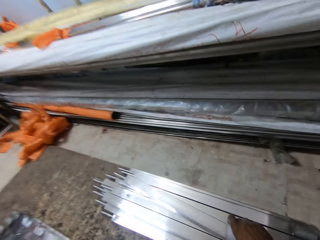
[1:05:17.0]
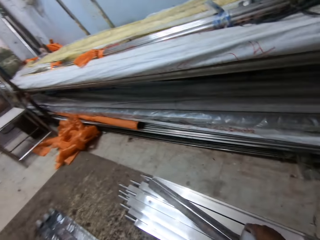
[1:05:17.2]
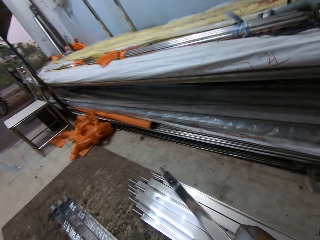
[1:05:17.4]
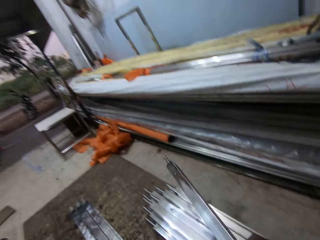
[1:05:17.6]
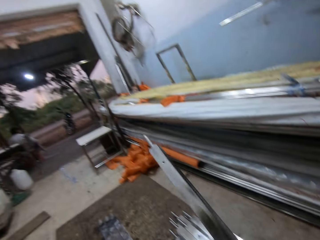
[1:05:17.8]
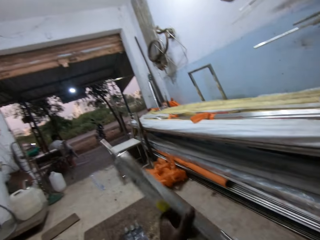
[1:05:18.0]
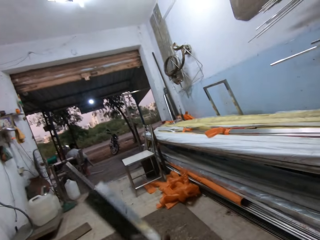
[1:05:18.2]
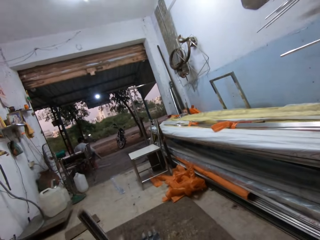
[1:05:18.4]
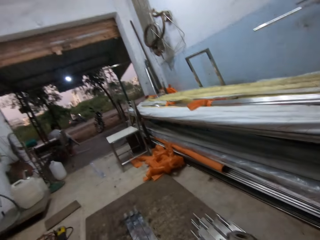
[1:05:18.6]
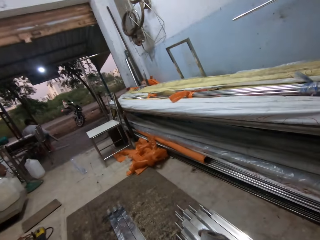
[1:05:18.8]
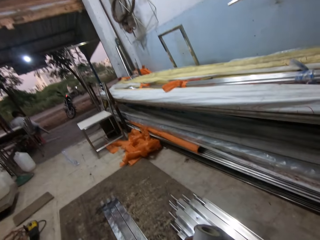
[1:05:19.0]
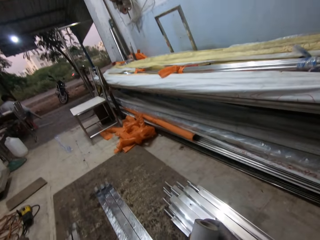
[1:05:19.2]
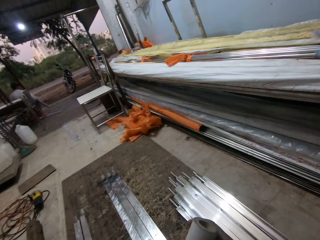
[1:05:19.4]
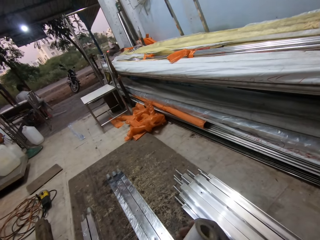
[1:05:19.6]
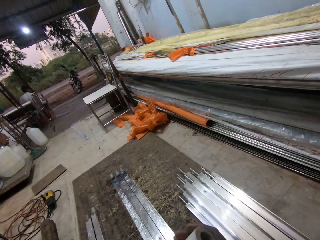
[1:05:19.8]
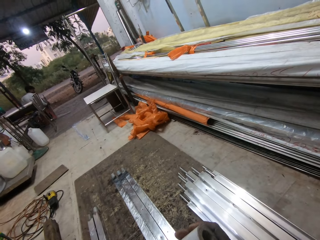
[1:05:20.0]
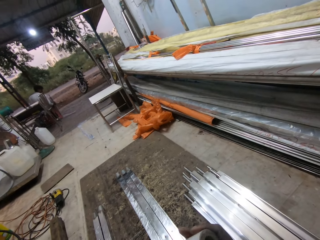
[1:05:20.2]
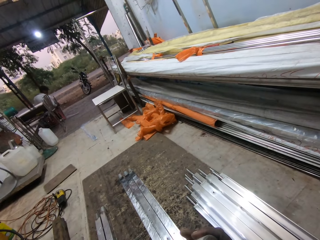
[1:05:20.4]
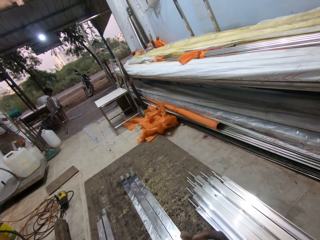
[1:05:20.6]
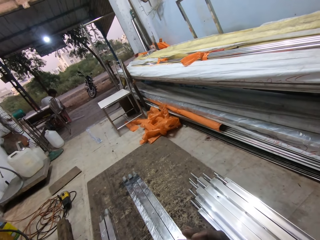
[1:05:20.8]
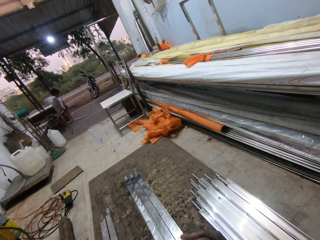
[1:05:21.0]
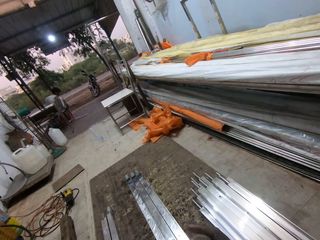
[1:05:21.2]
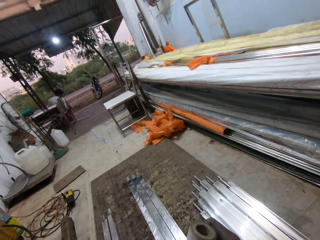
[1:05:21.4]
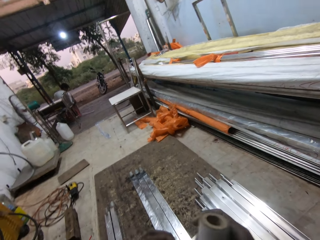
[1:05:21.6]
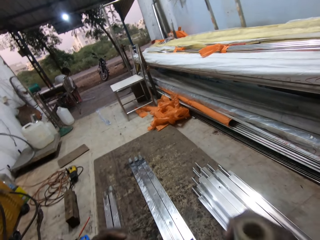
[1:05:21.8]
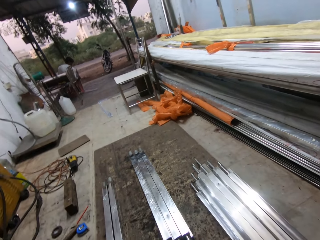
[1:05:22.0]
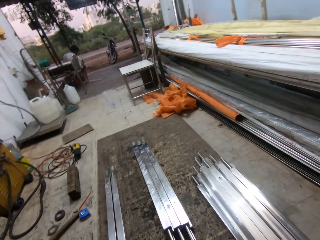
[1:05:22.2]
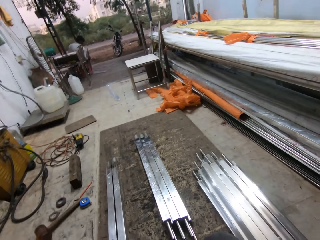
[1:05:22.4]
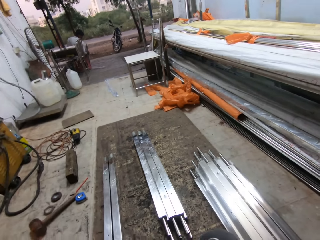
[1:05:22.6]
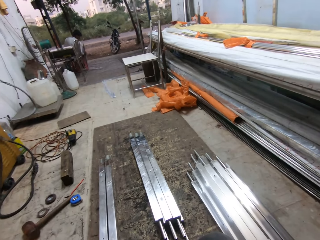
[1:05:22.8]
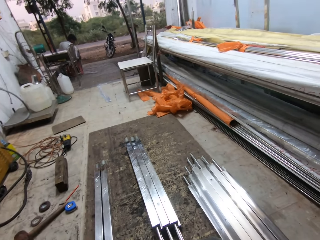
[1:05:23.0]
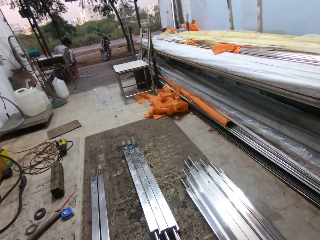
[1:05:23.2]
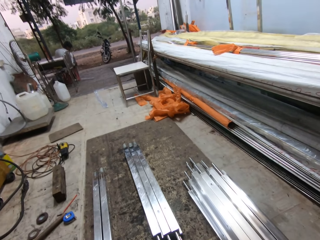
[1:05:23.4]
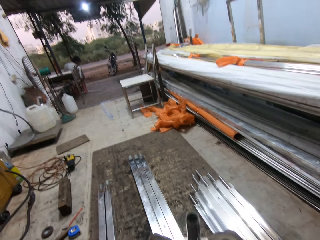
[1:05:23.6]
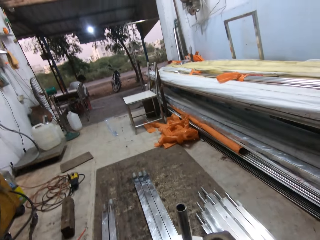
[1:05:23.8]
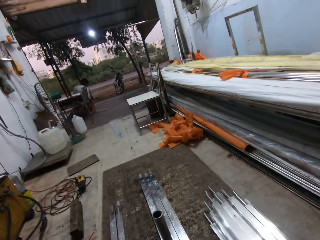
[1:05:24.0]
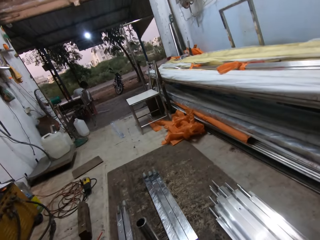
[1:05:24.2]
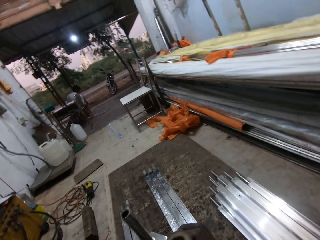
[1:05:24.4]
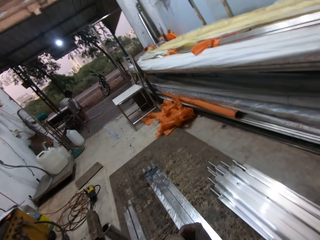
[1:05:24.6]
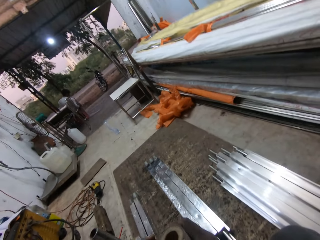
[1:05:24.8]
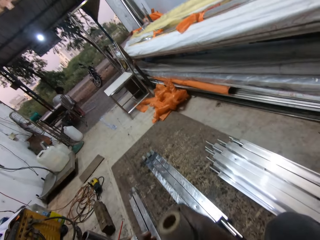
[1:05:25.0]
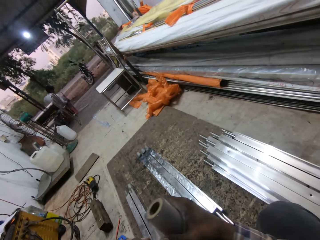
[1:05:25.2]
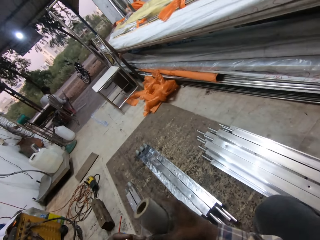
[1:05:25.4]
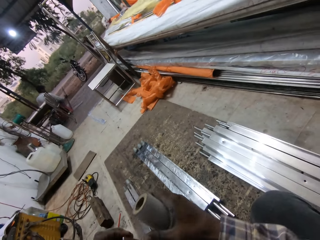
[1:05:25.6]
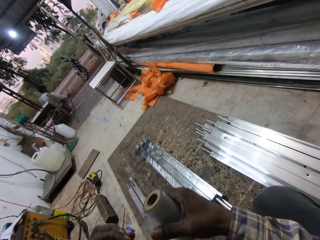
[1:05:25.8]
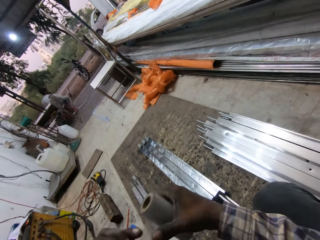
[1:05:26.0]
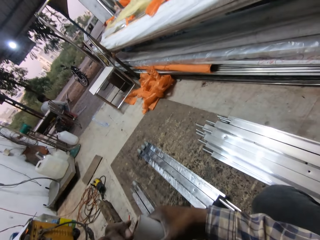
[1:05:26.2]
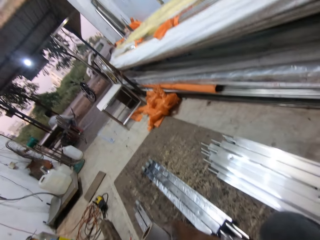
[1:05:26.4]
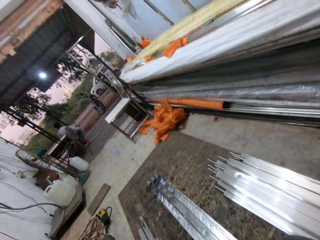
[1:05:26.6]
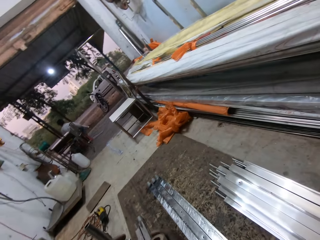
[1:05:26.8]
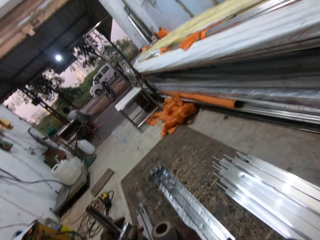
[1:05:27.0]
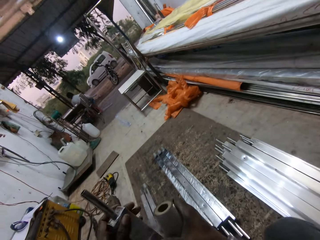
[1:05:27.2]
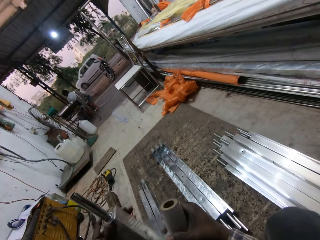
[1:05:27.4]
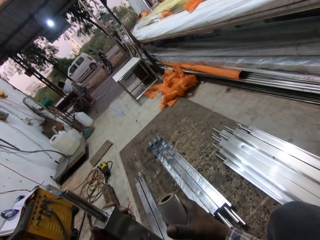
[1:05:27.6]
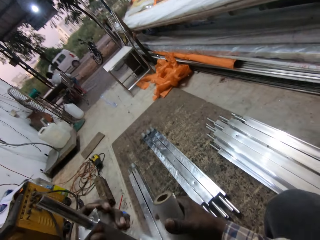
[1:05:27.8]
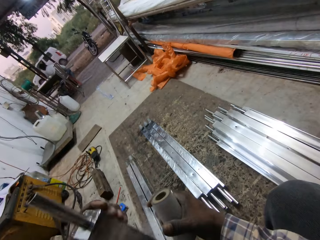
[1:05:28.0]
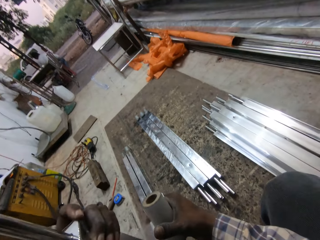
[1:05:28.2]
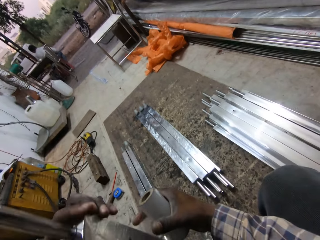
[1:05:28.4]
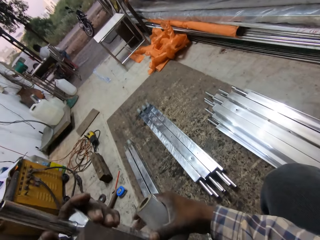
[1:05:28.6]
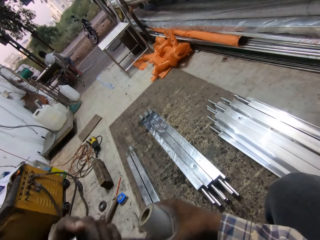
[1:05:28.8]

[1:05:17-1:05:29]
The camera wearer picks a square steel rod from the square steel rods on the board with his right hand. He passes the square steel rod from his right hand to his left hand. He pulls the tape. He wraps the square steel rod in his left hand with the tape in his right hand.

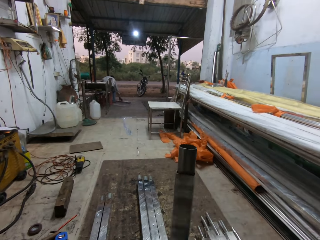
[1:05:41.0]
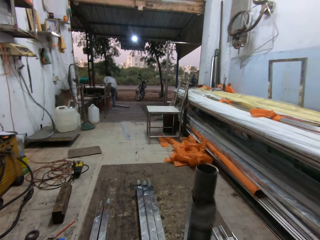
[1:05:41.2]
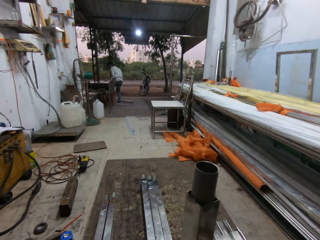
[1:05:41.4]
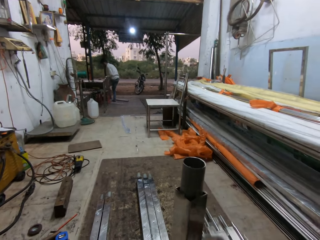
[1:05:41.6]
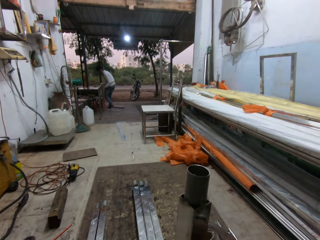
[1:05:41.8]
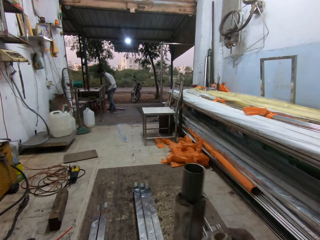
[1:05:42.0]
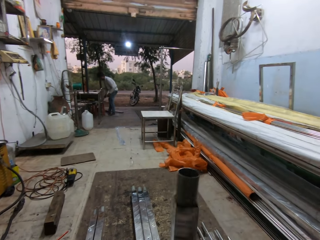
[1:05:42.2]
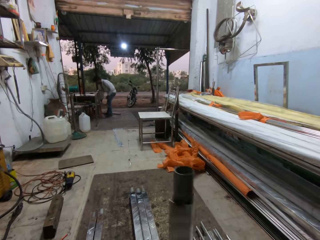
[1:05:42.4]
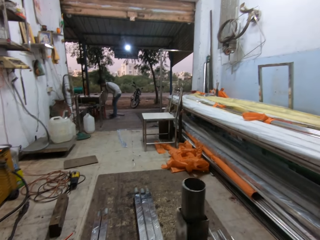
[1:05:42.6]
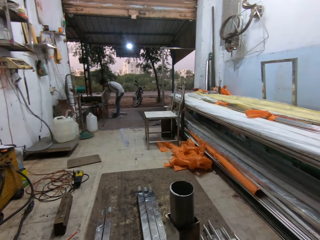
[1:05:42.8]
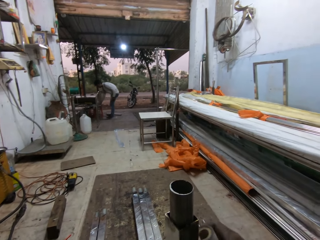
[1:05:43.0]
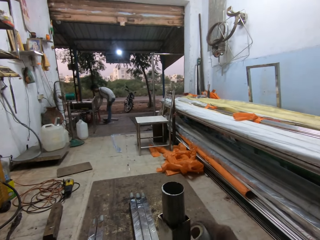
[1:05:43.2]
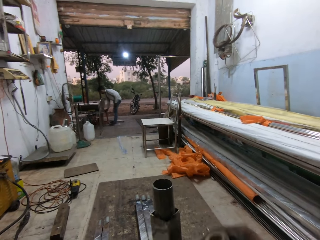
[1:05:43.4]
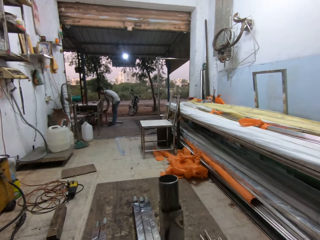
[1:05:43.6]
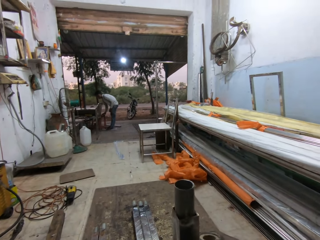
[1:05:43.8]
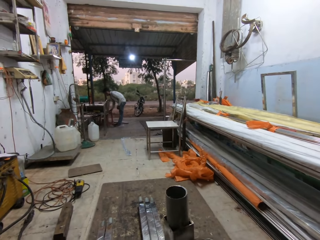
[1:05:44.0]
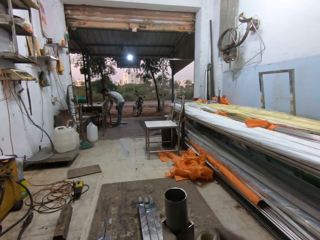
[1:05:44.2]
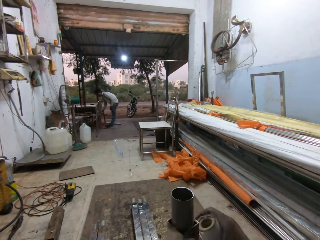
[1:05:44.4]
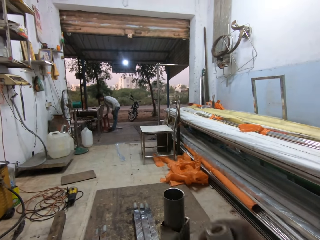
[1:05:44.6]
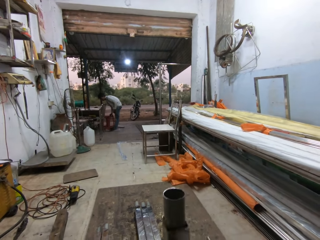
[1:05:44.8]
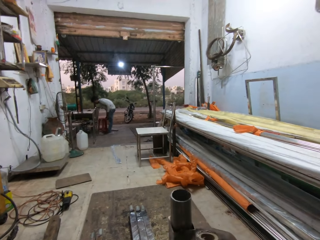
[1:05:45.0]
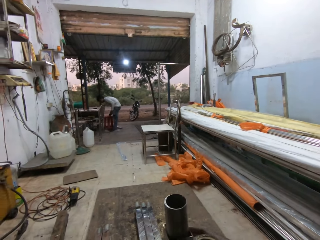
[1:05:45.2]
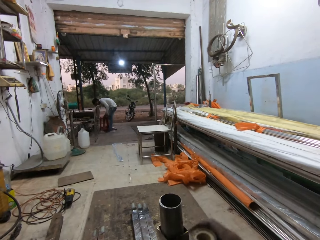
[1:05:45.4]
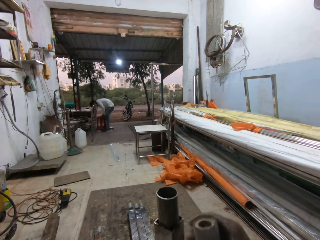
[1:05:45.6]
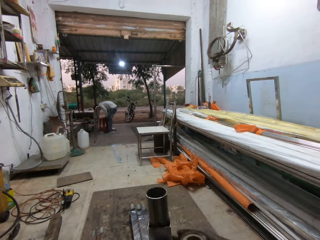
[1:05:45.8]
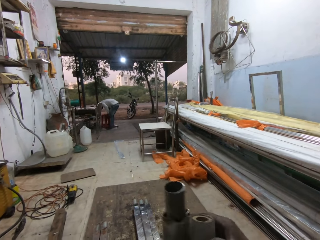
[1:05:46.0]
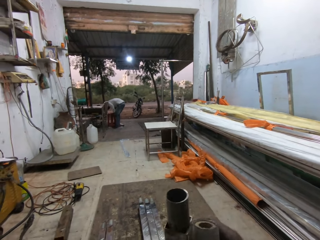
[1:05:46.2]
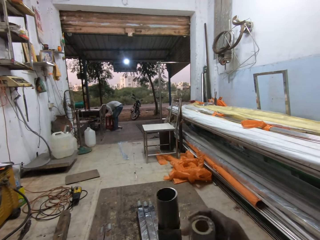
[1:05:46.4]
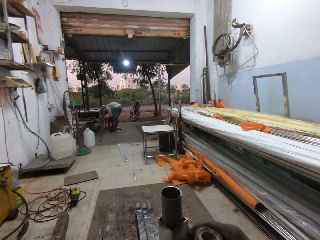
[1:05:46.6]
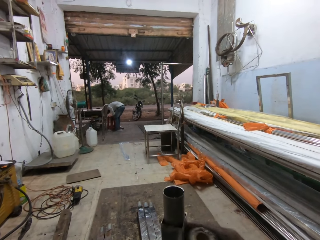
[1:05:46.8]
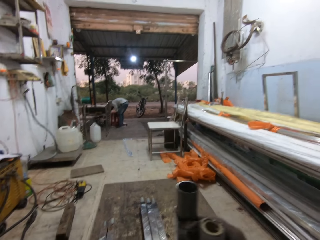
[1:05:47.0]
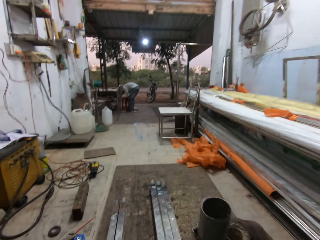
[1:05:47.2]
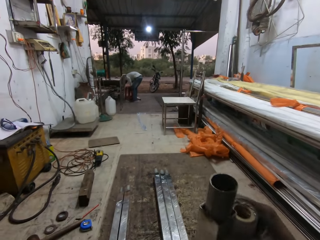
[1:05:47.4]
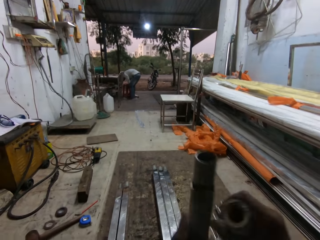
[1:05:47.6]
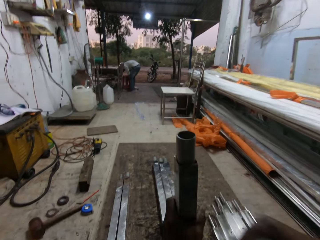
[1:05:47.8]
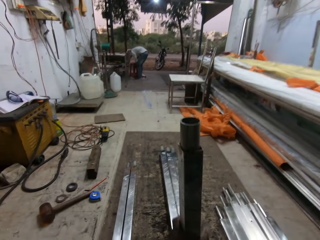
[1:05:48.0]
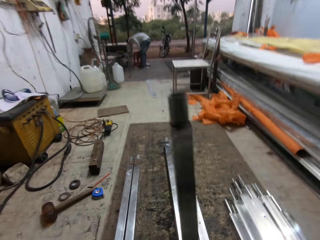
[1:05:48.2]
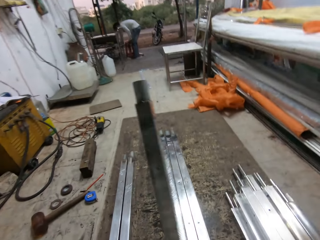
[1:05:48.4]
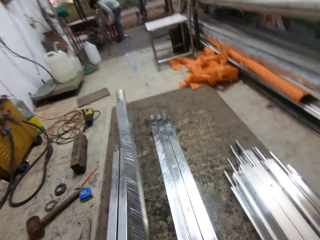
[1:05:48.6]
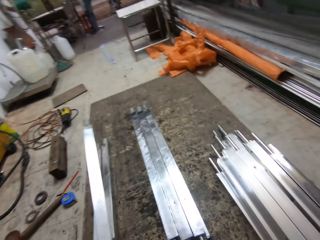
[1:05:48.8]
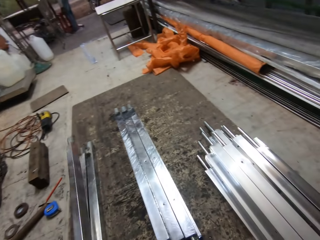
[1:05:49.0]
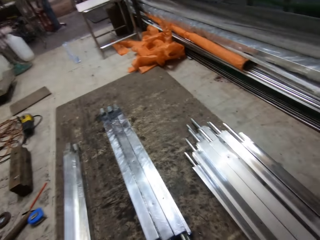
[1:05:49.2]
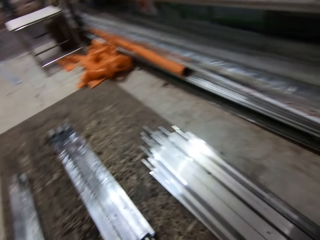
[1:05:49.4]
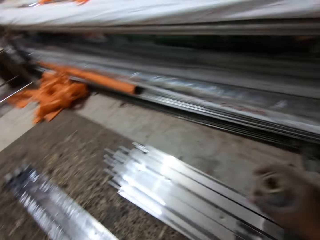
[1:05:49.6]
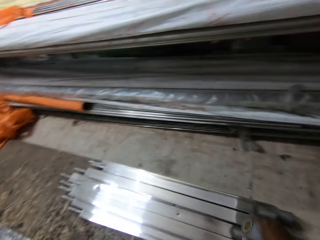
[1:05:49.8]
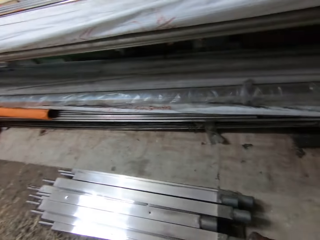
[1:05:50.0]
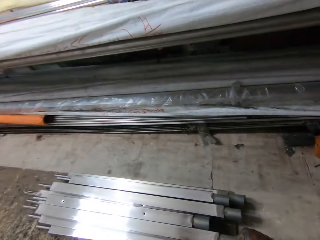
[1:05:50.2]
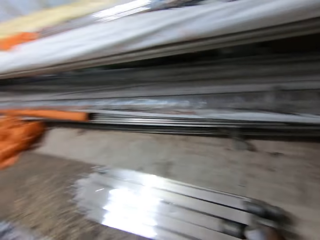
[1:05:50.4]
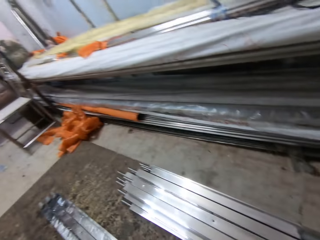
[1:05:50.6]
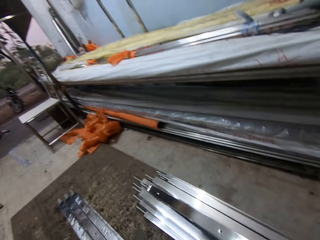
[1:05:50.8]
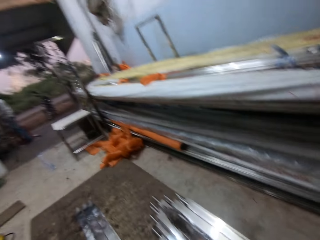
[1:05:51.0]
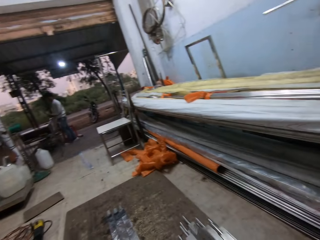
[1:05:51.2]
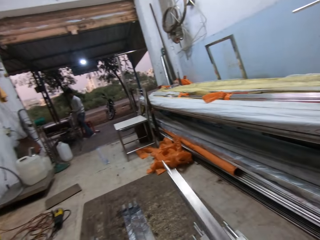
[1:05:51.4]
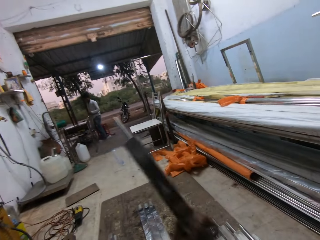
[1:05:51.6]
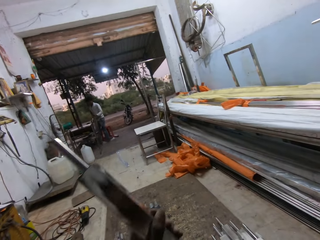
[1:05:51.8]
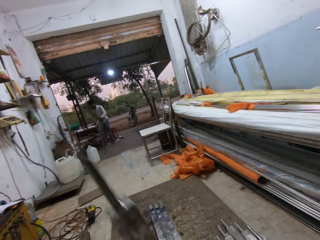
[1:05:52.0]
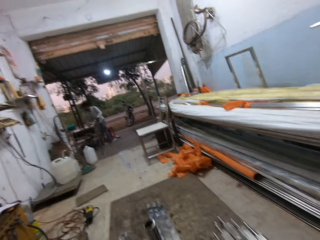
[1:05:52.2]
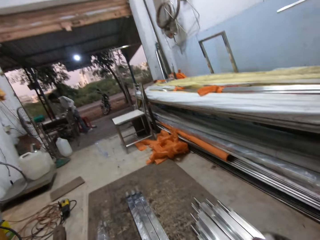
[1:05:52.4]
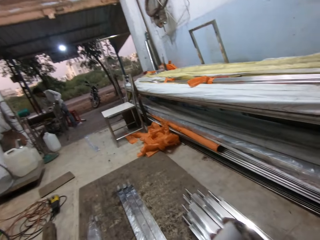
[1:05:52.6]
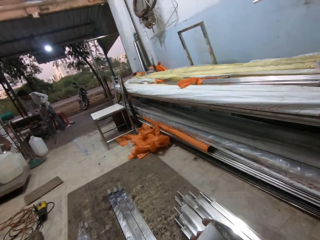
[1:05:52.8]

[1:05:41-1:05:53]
A man pulls a chair with his right hand. The camera wearer tears the tape off the steel metal. He places the square steel rod in his left hand on the board. He picks a square steel rod from the square steel rods on the board with his right hand. He passes the square steel rod from his right hand to his left hand.
